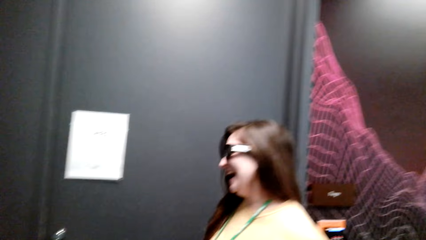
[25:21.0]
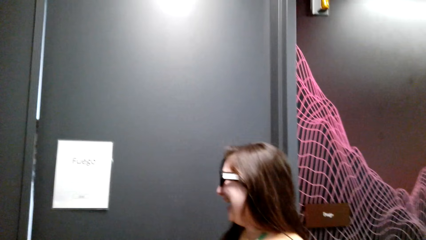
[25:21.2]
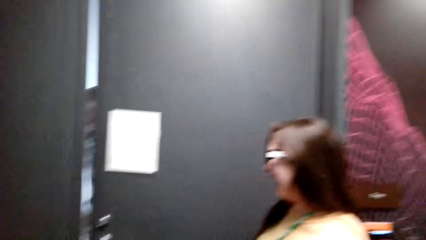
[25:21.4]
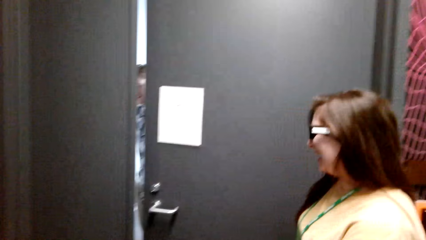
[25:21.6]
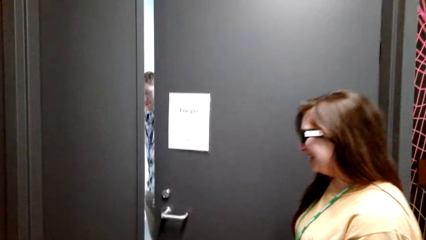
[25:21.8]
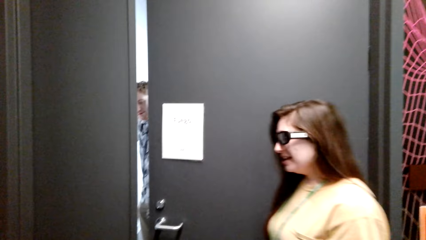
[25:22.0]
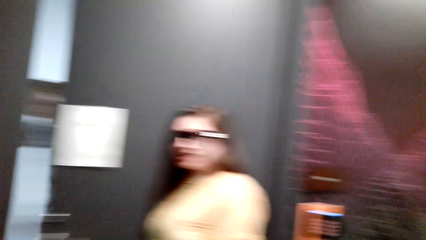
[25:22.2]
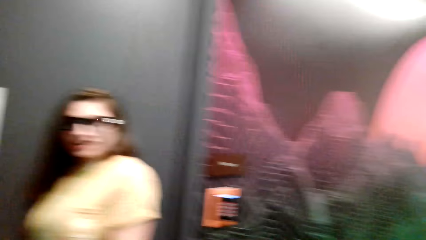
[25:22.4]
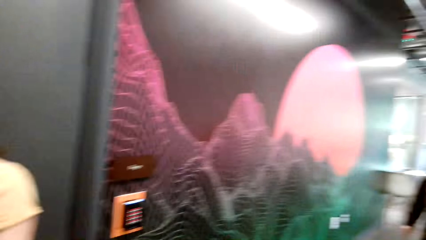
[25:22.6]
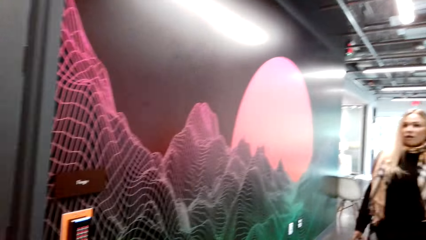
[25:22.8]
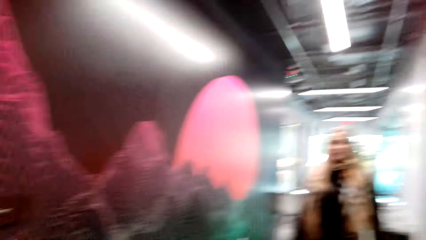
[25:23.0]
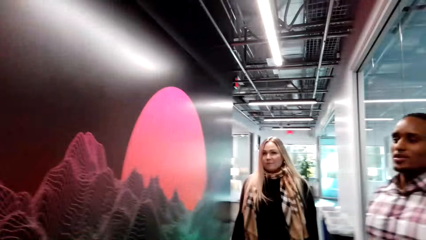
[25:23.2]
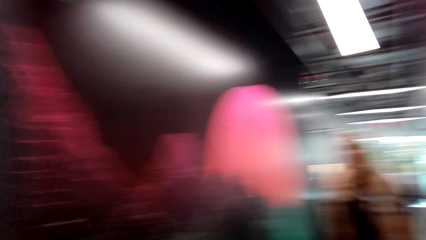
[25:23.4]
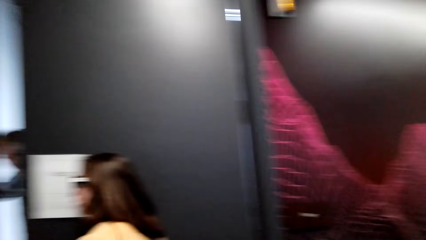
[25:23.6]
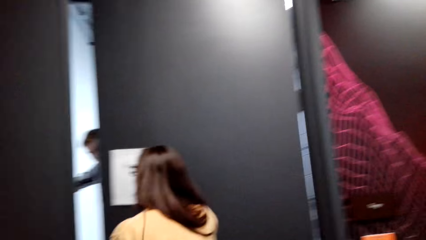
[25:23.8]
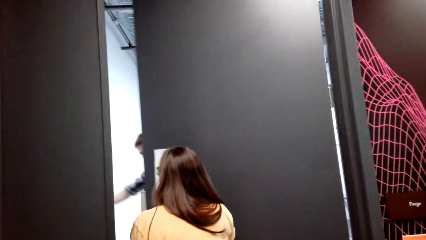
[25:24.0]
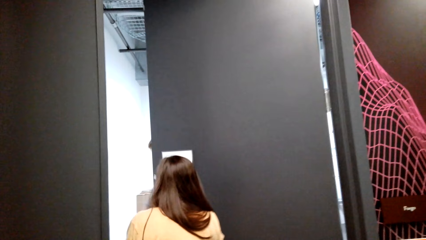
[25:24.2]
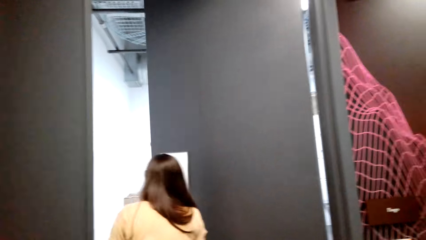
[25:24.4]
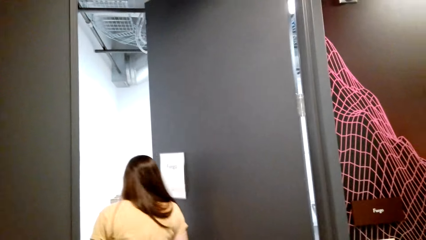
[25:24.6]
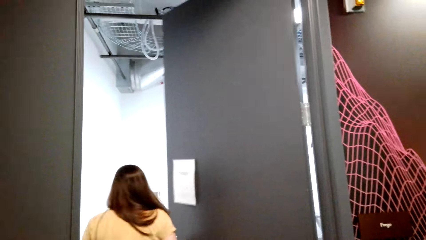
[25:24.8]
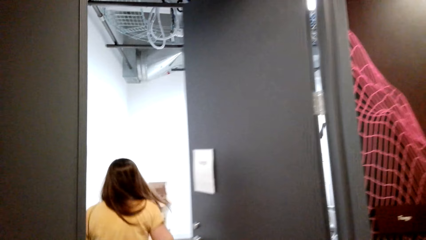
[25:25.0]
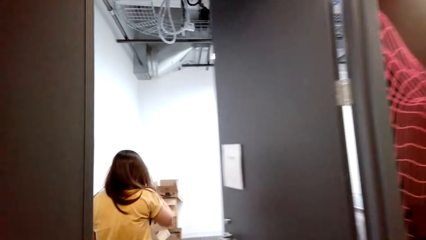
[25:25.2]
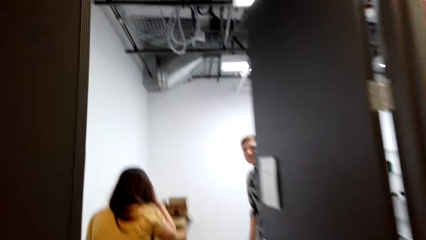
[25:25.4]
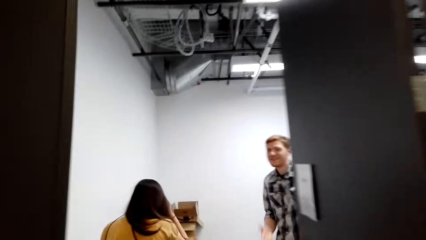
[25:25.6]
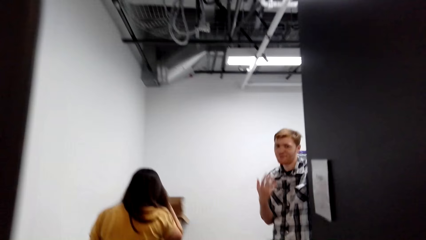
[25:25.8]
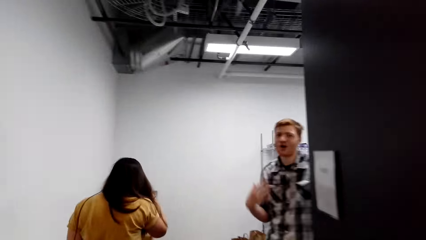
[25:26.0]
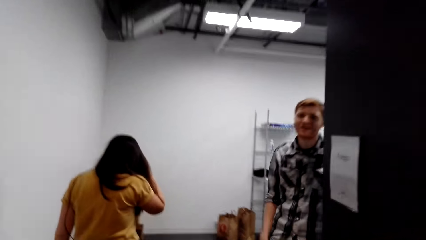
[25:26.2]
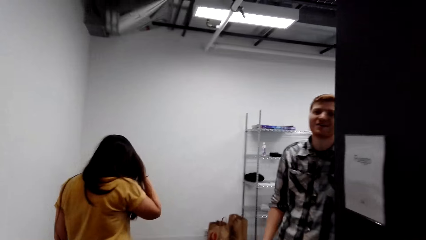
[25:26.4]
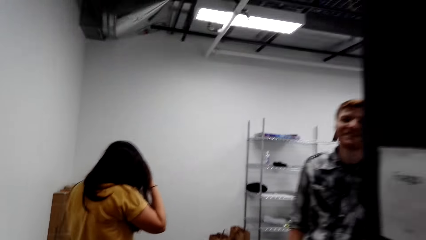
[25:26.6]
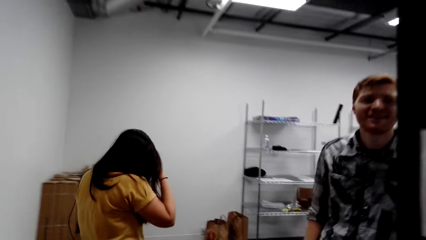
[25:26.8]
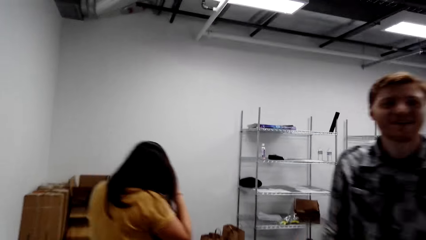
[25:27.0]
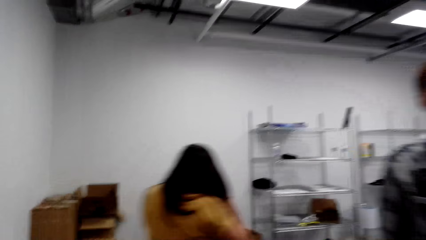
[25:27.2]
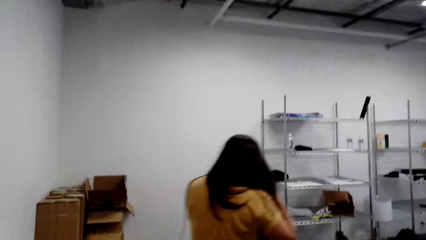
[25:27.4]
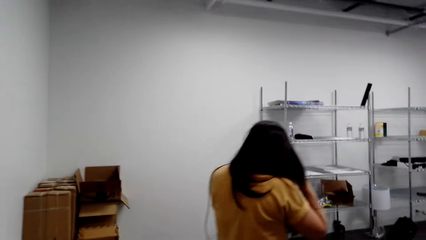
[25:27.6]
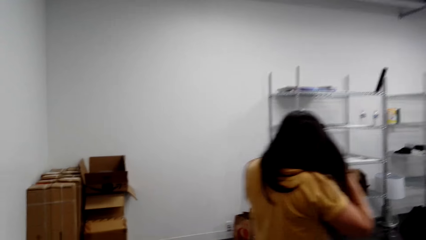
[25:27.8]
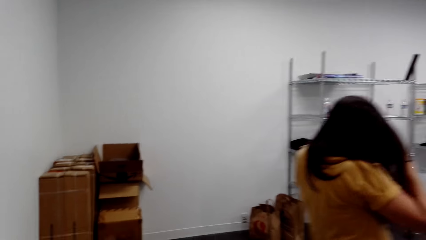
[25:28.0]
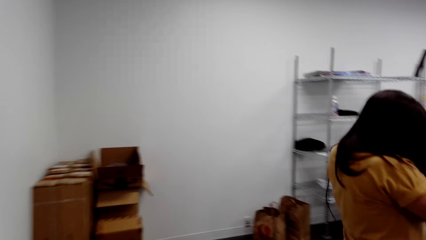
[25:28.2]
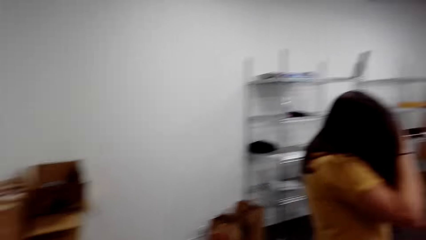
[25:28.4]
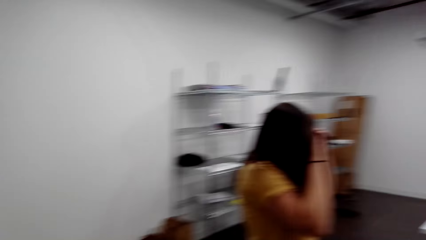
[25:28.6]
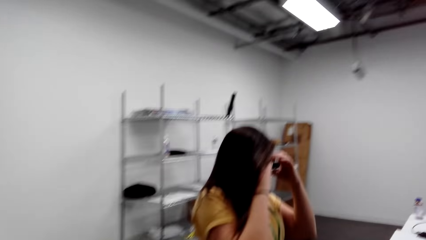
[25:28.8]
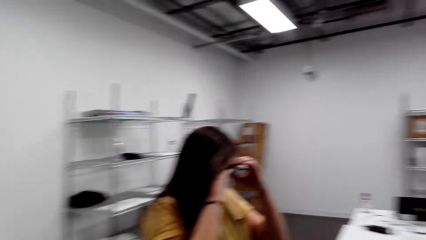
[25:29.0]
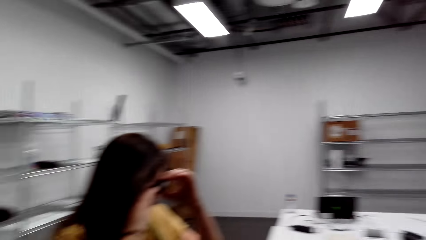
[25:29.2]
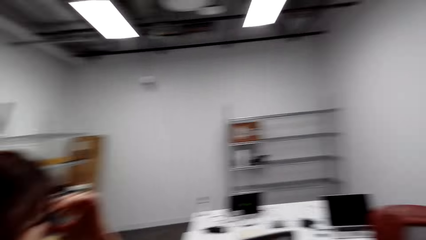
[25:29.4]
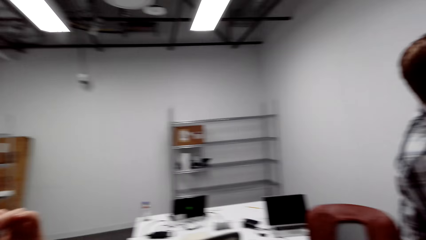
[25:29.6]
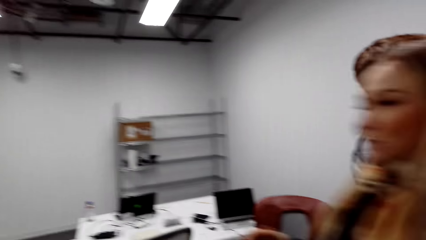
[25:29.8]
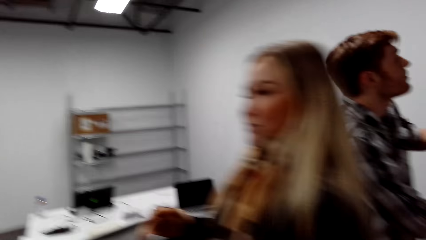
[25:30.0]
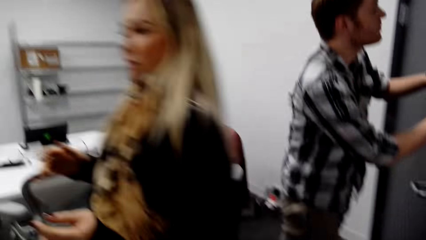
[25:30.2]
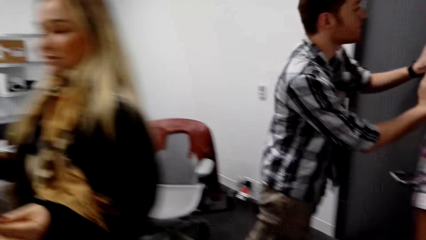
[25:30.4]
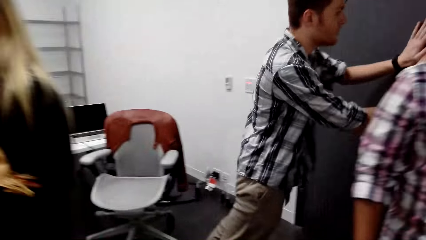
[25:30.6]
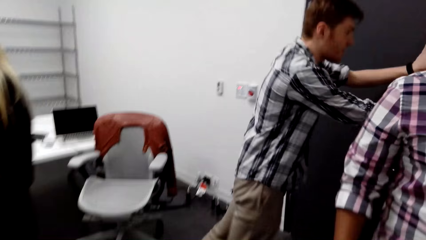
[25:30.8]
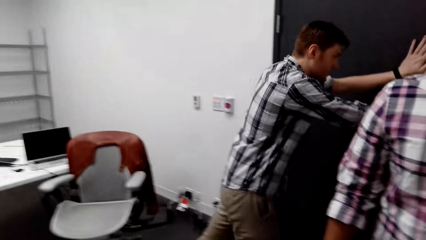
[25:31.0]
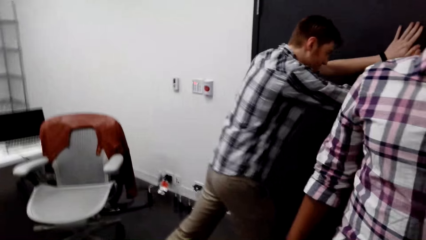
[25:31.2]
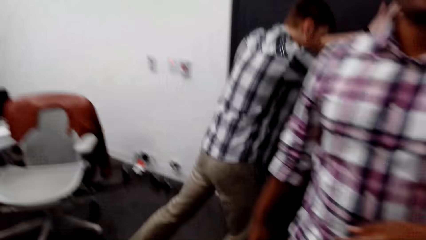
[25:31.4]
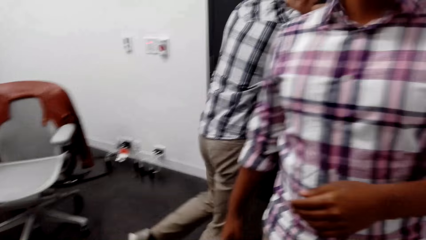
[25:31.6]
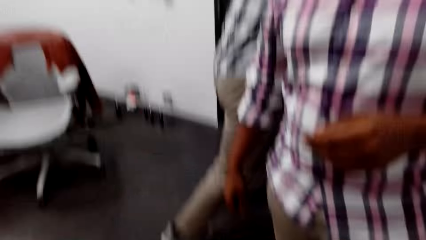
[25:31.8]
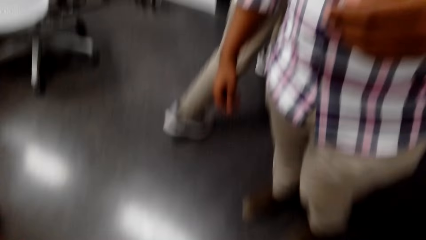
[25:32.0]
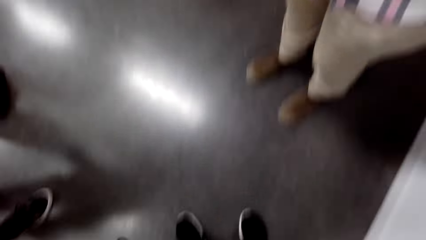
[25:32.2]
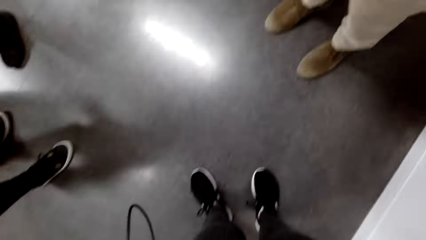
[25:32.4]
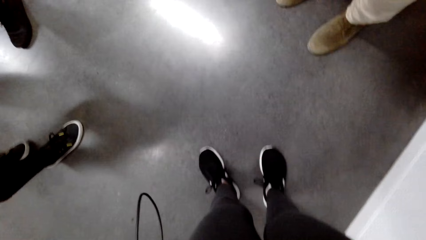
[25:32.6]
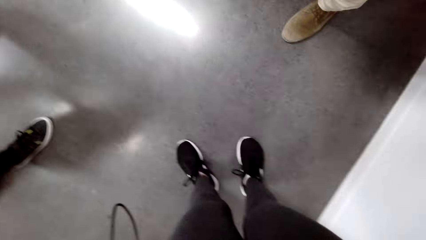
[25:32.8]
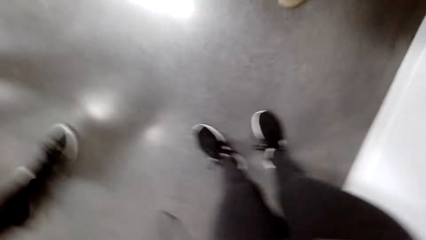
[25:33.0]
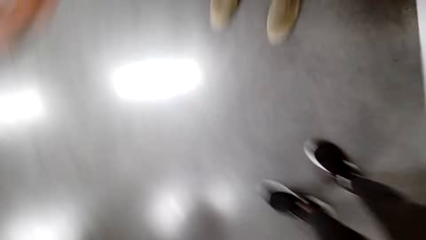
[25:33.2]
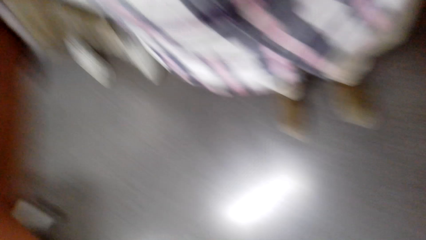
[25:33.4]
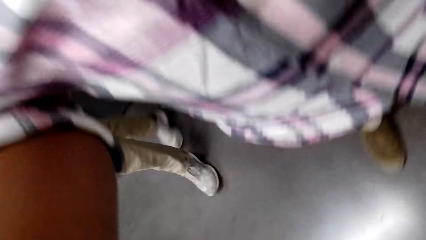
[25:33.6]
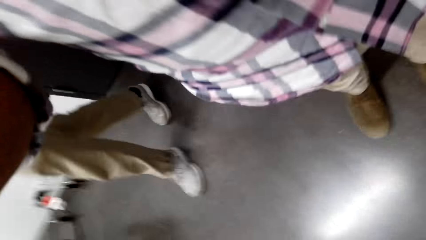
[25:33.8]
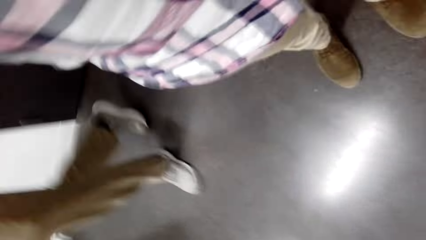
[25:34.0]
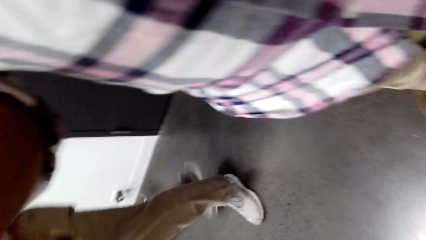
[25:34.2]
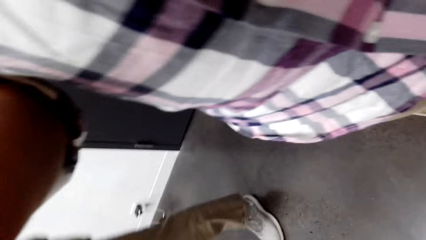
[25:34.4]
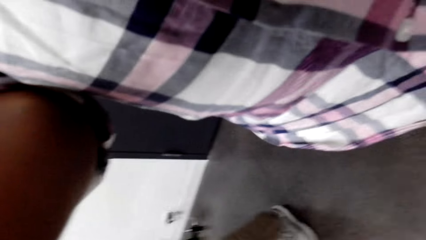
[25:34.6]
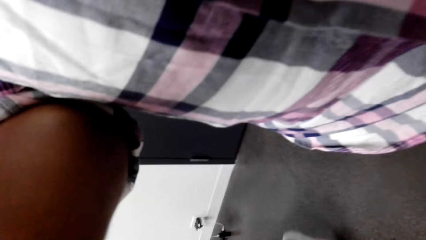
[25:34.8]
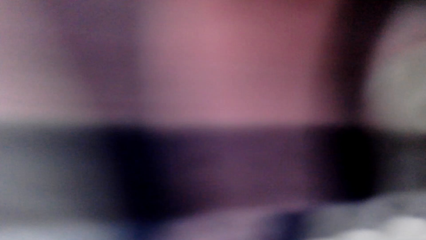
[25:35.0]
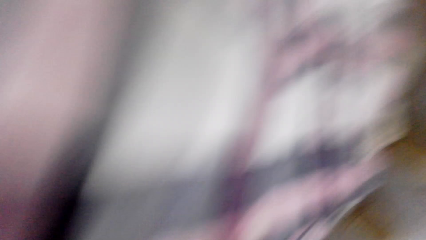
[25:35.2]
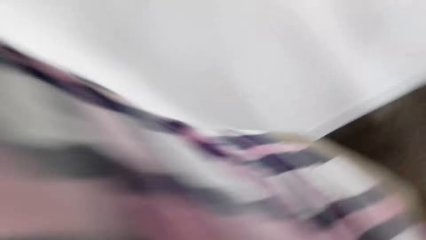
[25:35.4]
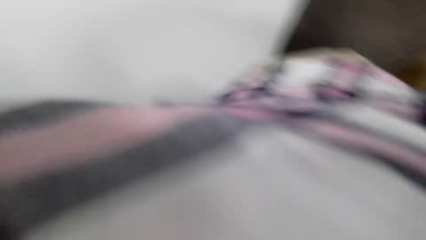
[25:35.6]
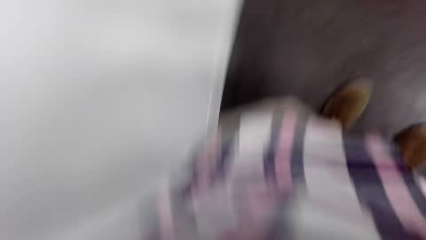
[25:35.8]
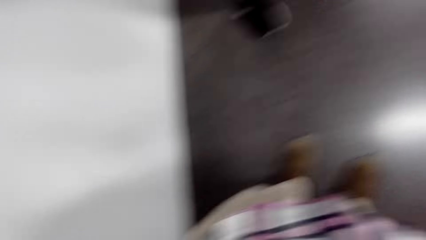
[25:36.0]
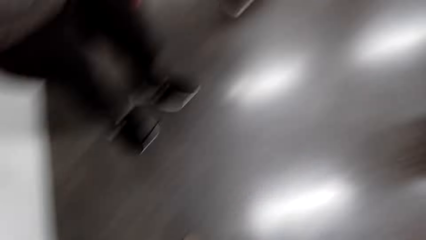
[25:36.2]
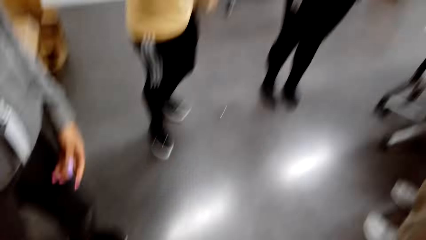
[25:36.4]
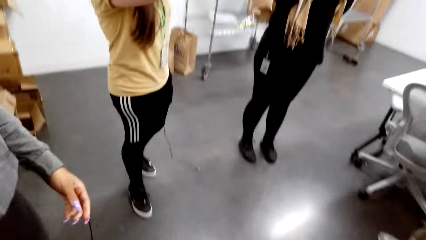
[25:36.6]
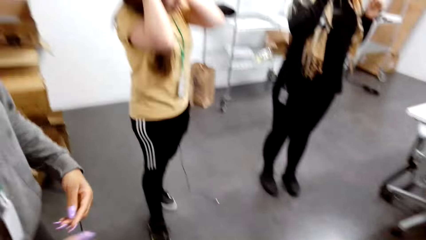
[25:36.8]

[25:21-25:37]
A woman opens a door. The woman enters the room. A man converses with the woman and the camera wearer. The man gestures with a hand. The woman removes the camera on her head. The camera wearer enters the room. The man closes the door. The camera wearer looks towards the floor. Another man adjusts the camera on the camera wearer's head. The camera wearer removes the camera on the head.
